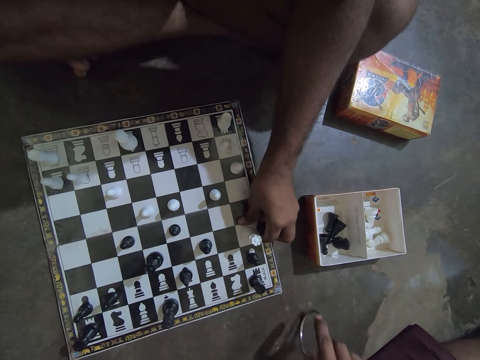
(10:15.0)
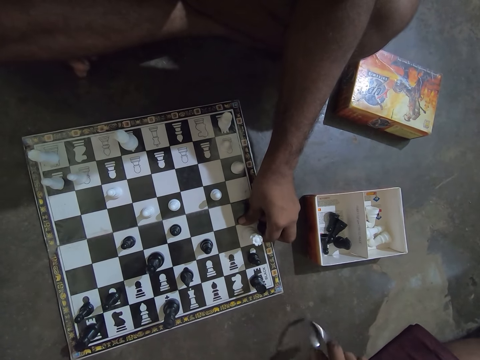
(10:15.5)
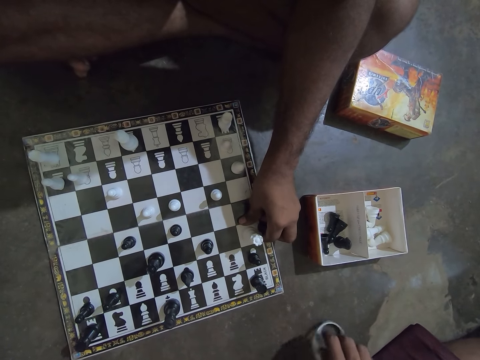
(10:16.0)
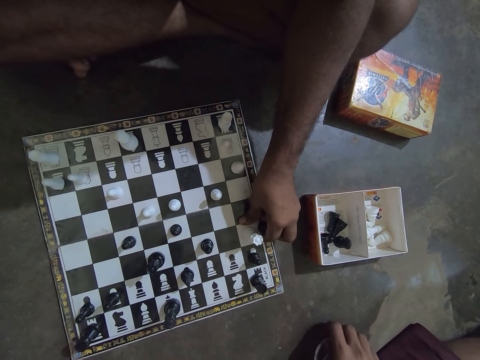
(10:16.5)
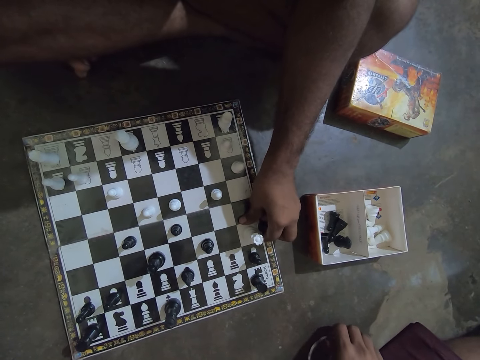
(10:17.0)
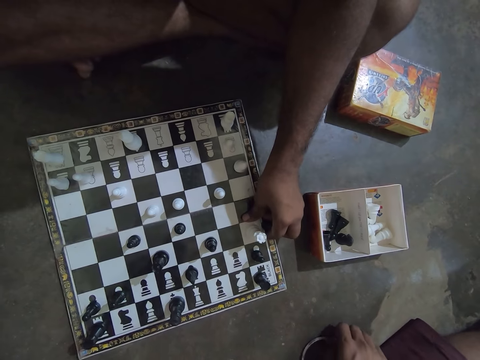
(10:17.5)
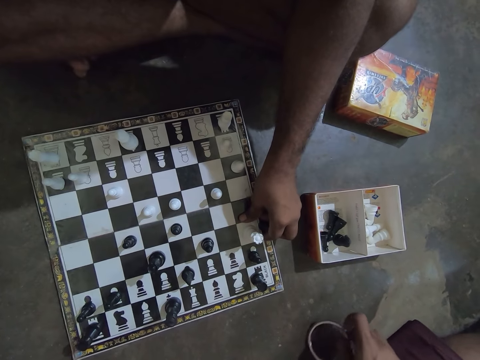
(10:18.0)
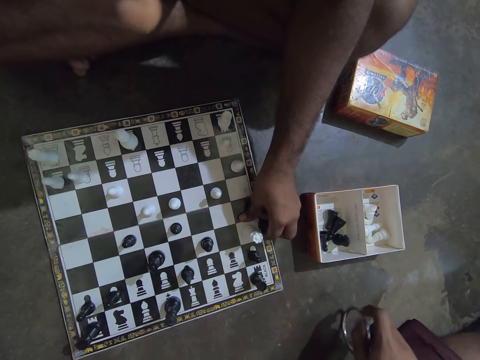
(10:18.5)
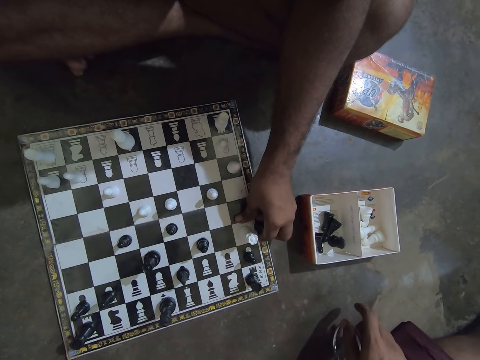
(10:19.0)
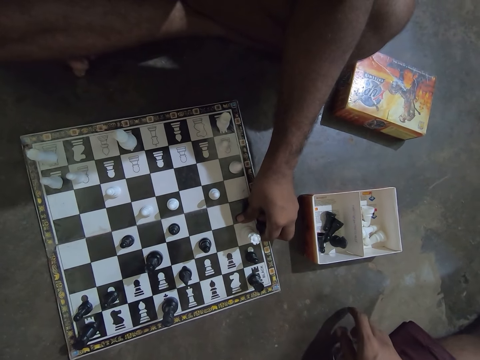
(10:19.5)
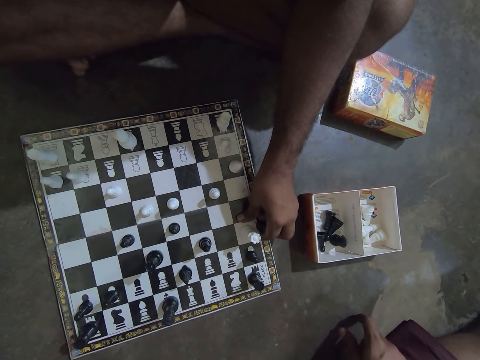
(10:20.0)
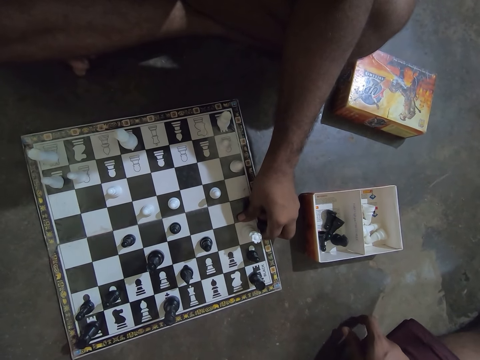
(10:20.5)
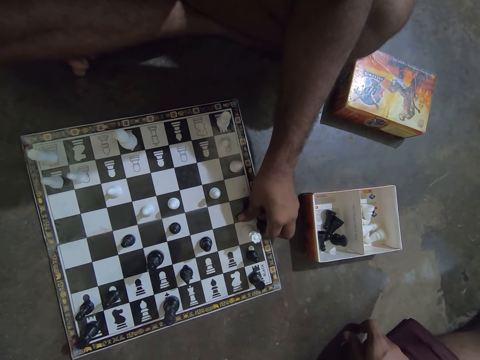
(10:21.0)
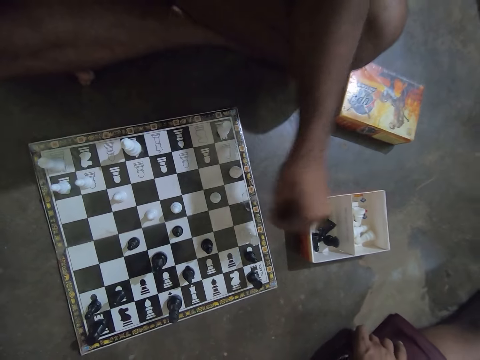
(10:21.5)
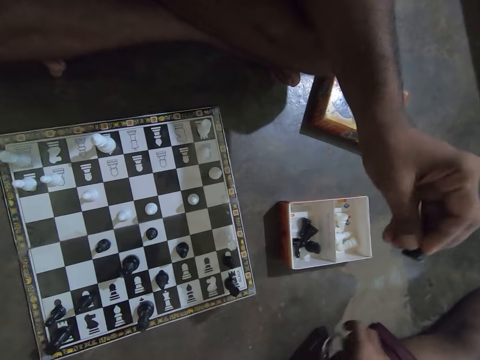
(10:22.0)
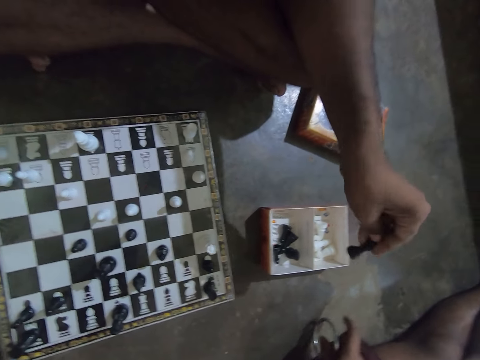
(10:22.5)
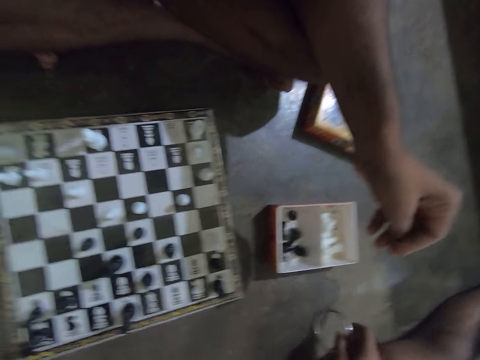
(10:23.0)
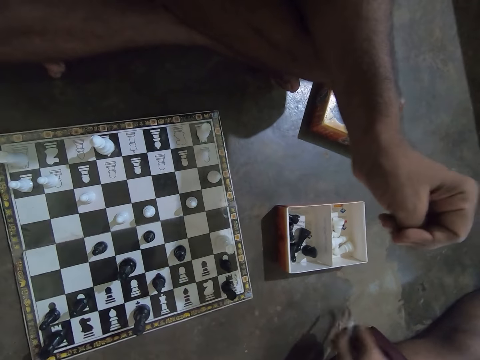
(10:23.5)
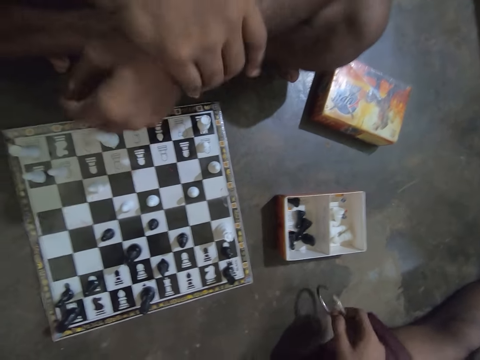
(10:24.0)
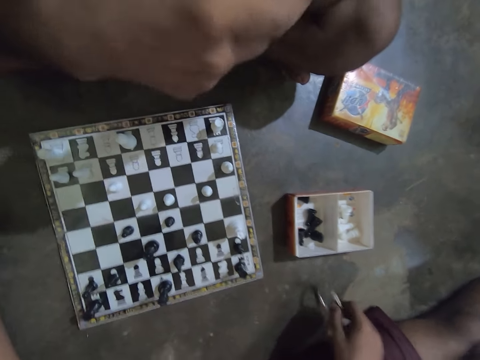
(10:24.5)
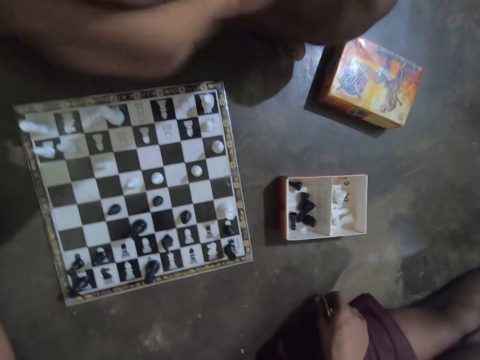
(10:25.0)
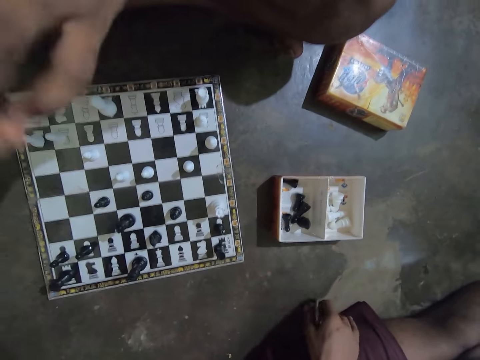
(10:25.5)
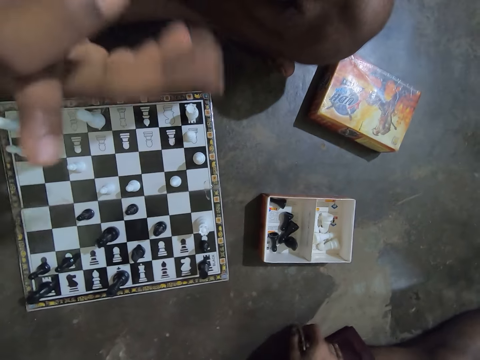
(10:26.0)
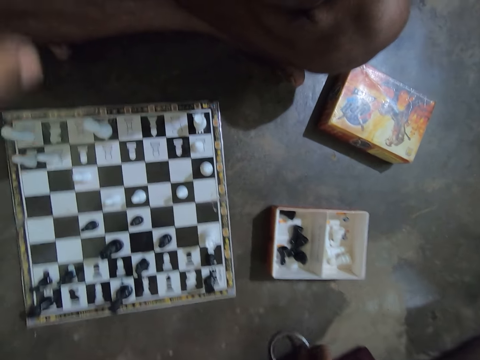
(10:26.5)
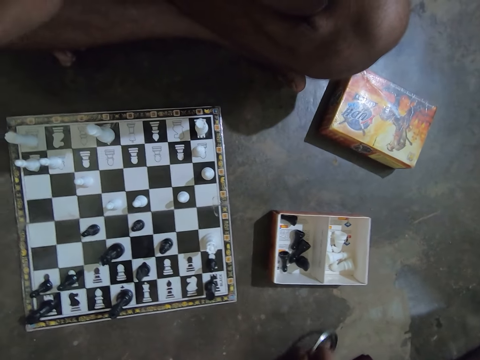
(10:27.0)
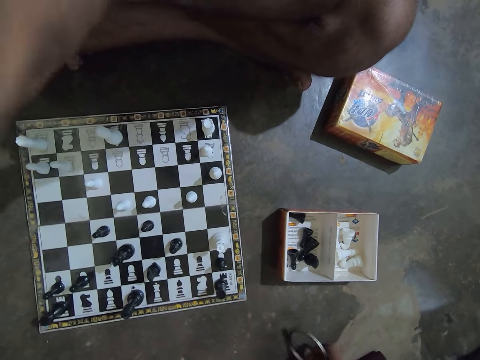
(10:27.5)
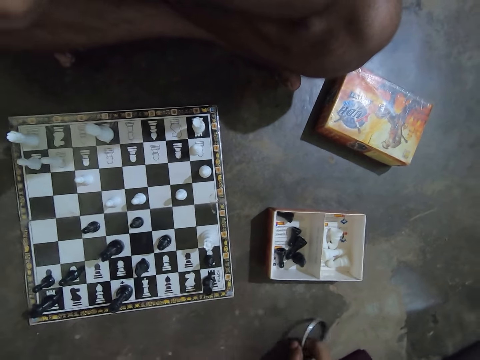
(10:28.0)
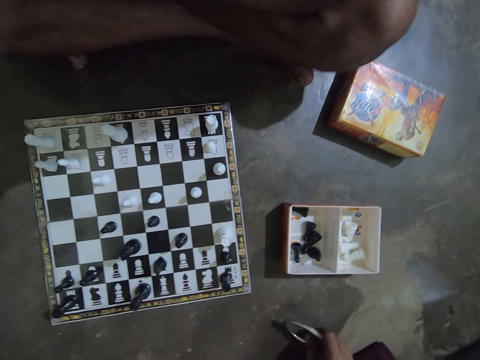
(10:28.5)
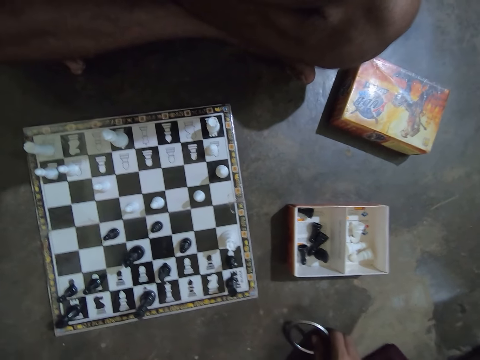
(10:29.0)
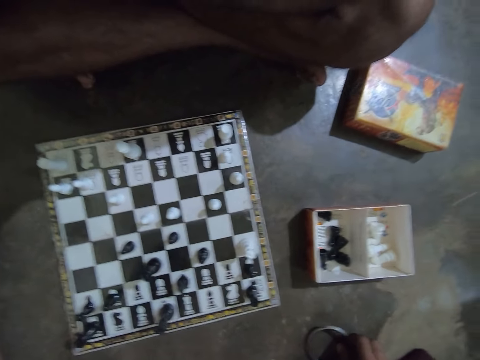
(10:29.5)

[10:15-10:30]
A man takes a pawn on the chessboard. The man drops a chess piece into a small pack. He folds his hands. The camera wearer hits the bangle on the floor repeatedly.

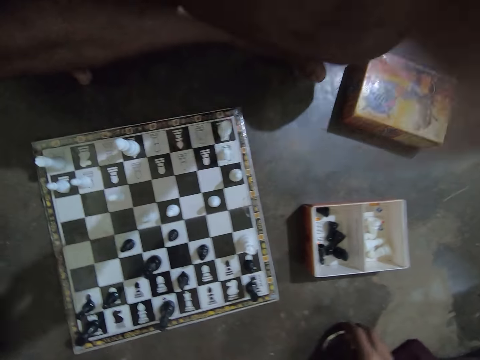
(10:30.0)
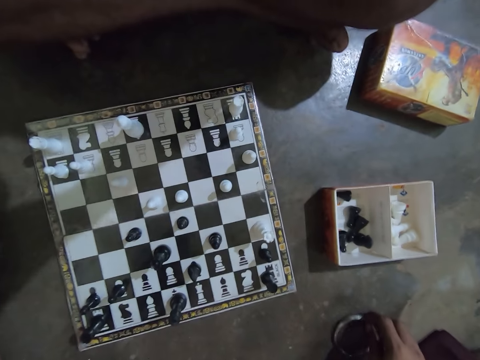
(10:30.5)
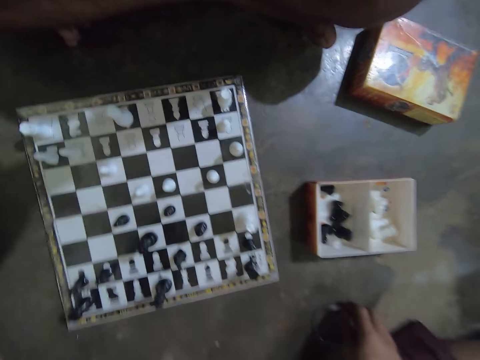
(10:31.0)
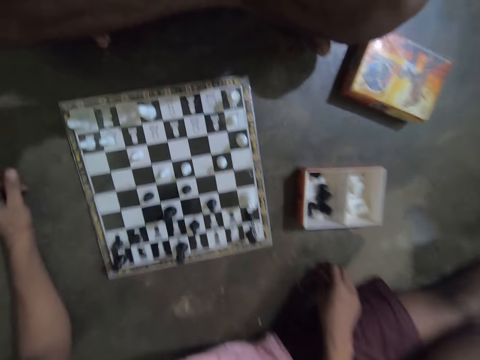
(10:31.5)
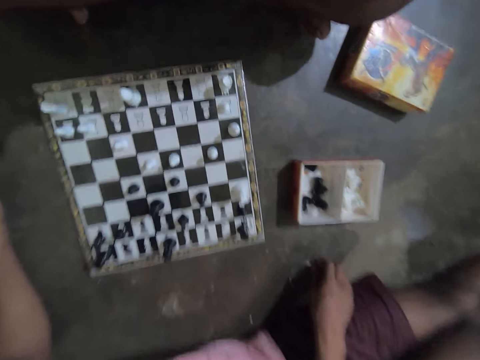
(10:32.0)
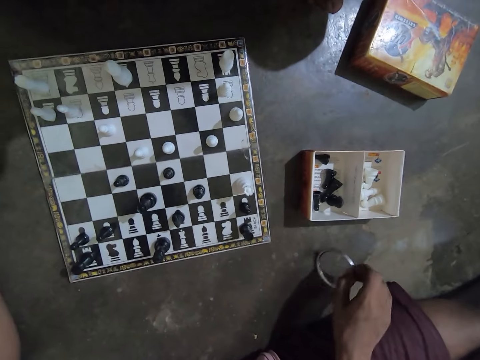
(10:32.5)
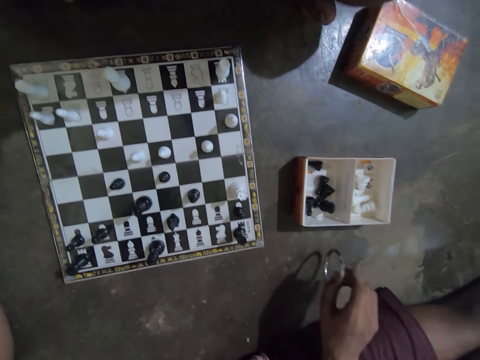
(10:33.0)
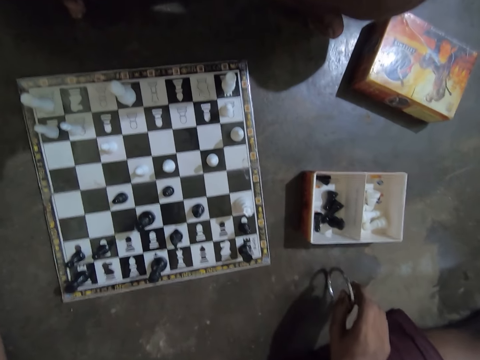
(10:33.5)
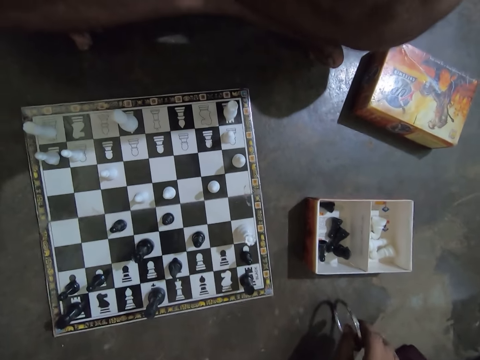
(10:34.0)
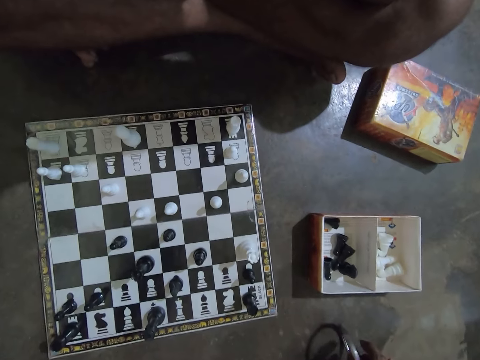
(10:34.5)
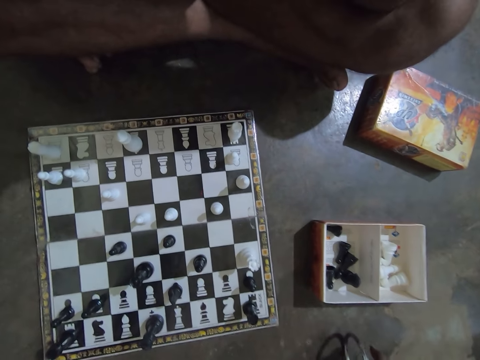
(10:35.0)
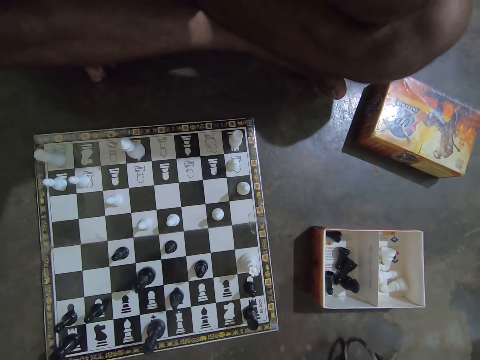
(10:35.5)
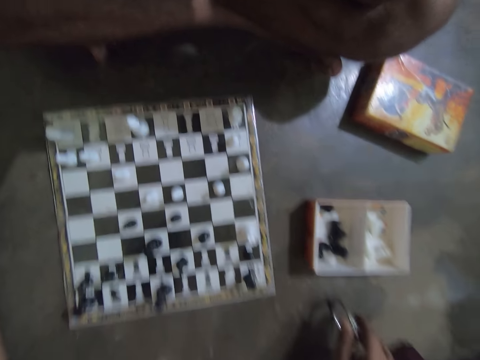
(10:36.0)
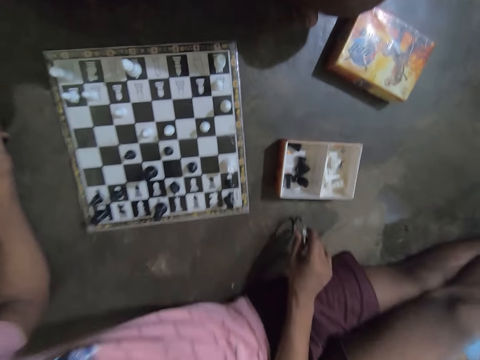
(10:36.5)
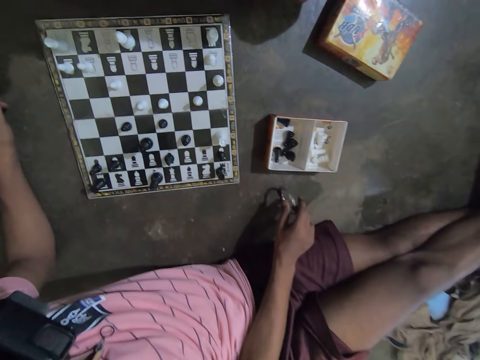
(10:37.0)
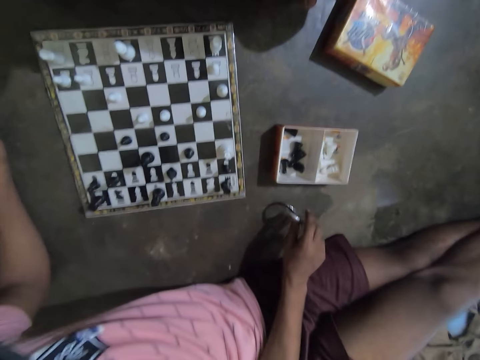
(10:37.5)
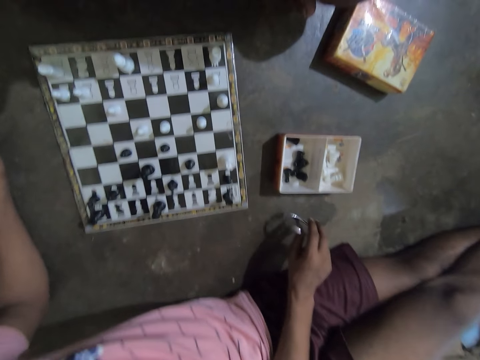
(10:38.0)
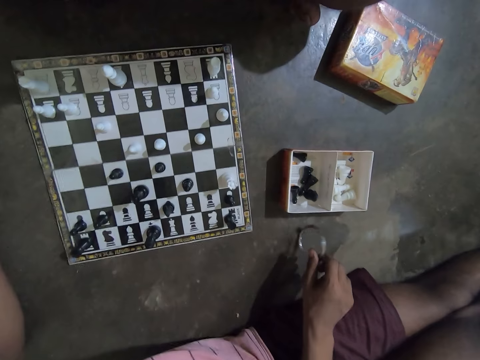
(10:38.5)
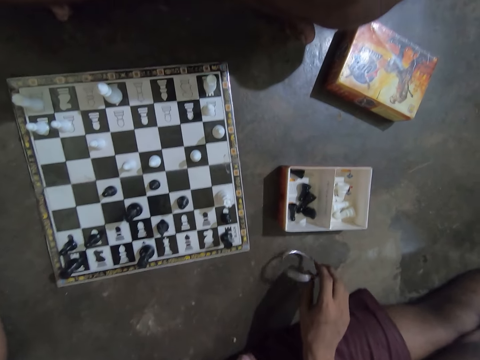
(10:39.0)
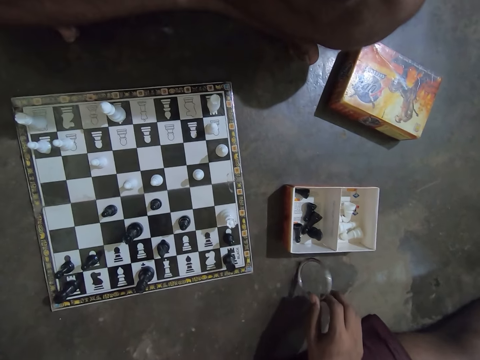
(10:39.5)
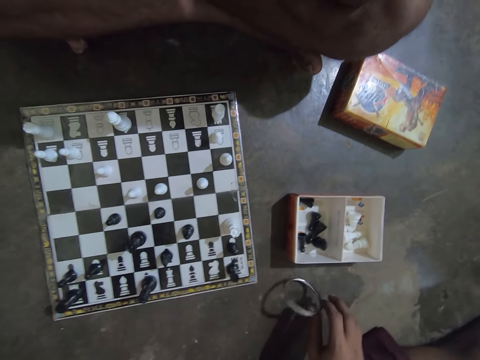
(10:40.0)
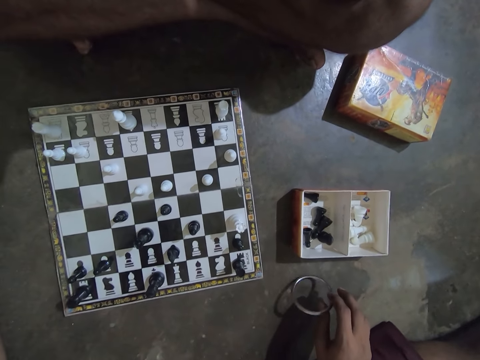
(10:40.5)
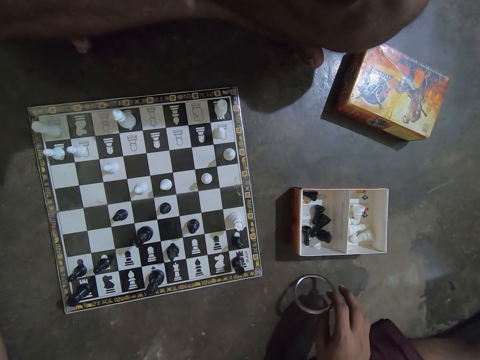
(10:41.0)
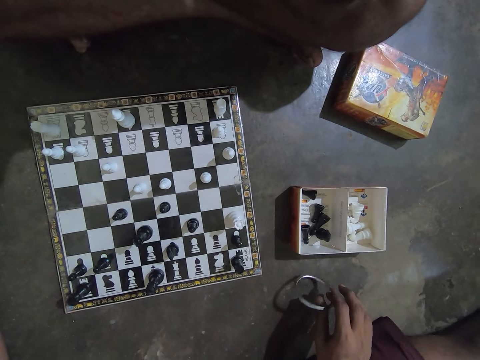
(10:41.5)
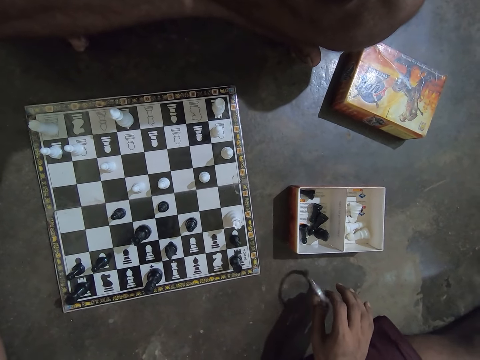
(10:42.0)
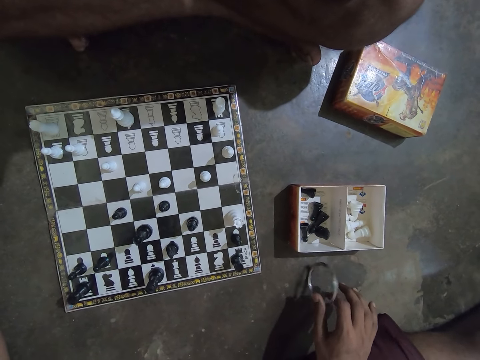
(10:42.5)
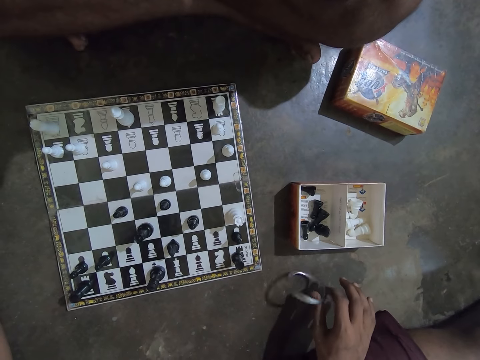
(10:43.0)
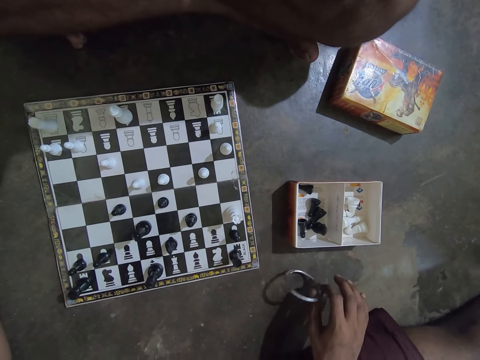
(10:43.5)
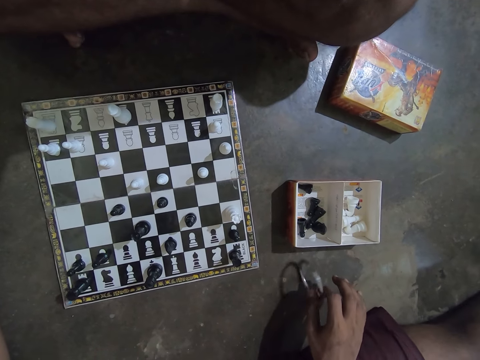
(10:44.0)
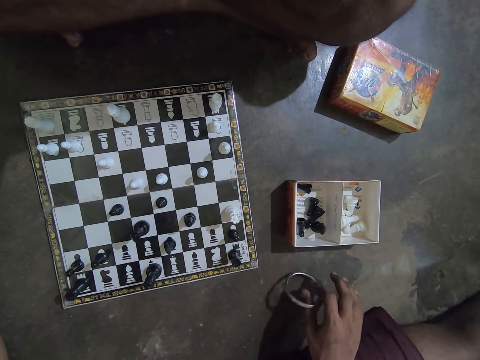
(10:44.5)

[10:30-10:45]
The camera wearer shakes a bangle.
